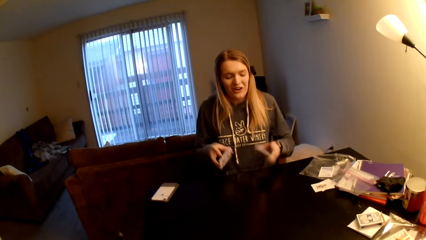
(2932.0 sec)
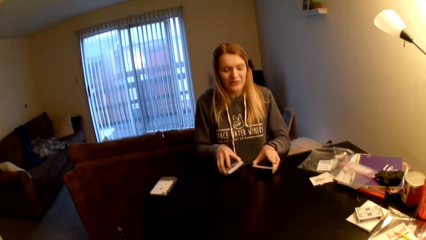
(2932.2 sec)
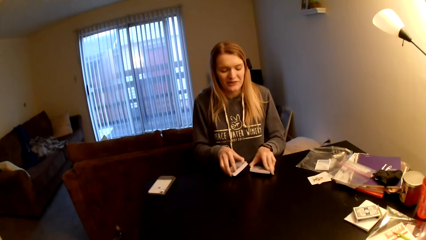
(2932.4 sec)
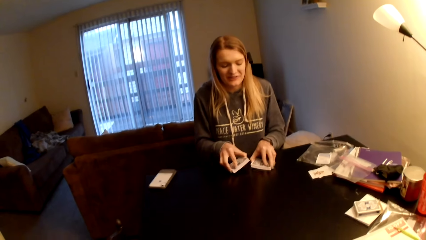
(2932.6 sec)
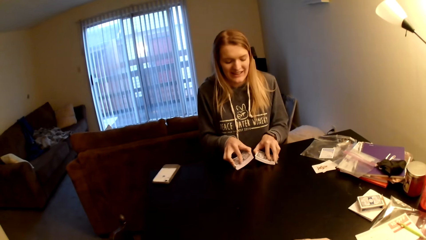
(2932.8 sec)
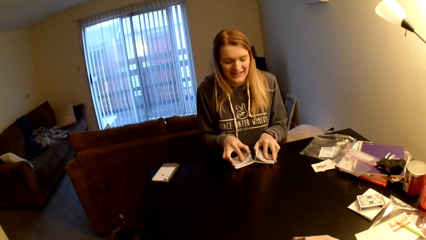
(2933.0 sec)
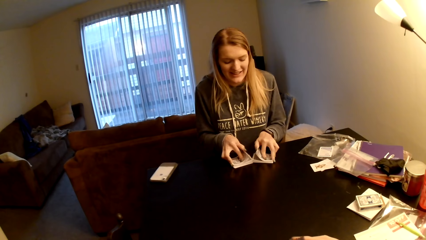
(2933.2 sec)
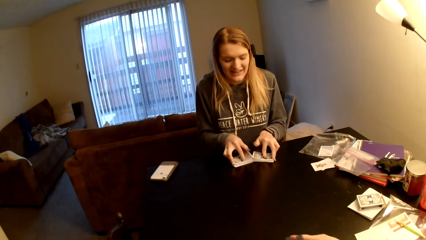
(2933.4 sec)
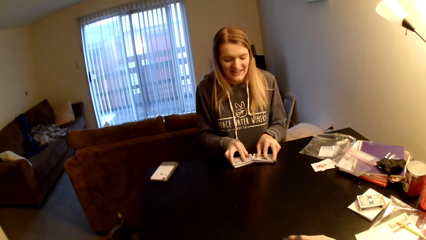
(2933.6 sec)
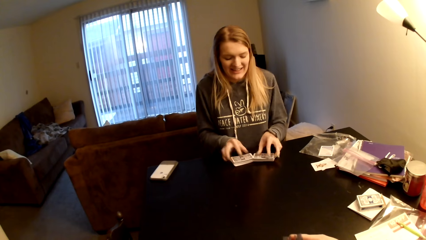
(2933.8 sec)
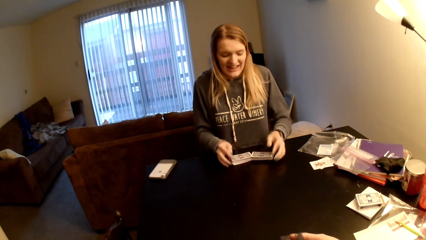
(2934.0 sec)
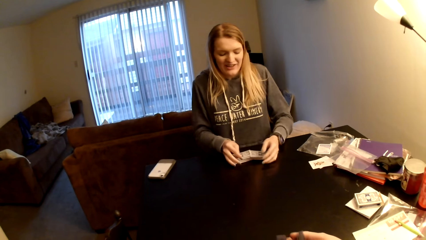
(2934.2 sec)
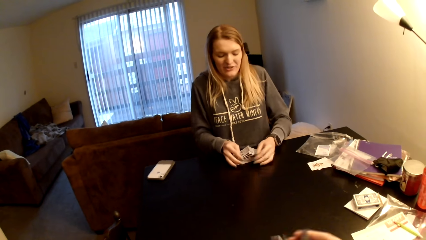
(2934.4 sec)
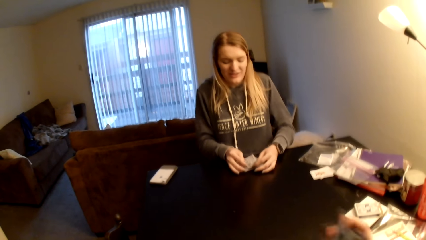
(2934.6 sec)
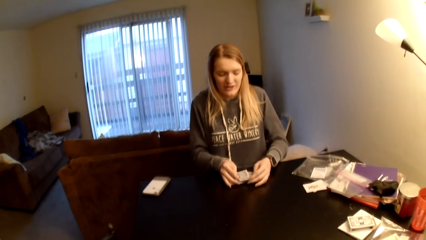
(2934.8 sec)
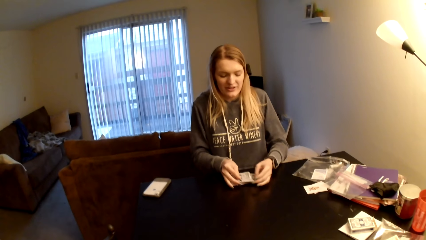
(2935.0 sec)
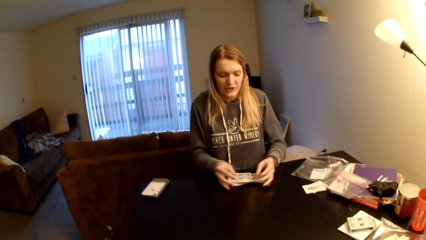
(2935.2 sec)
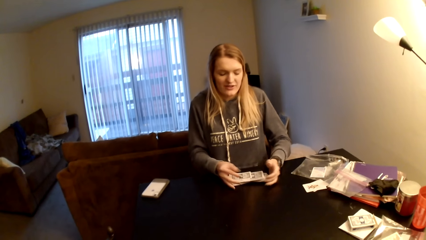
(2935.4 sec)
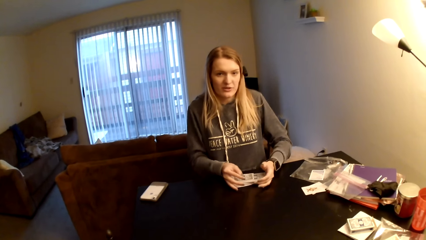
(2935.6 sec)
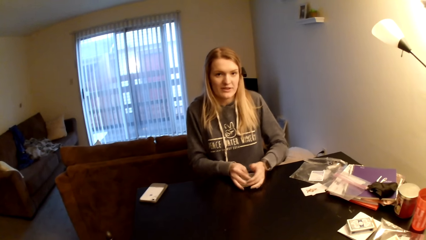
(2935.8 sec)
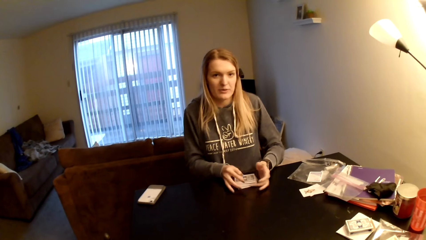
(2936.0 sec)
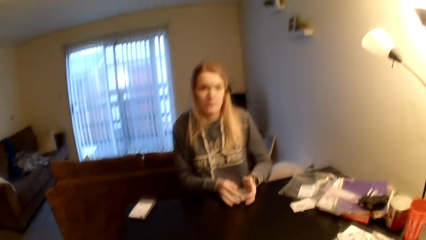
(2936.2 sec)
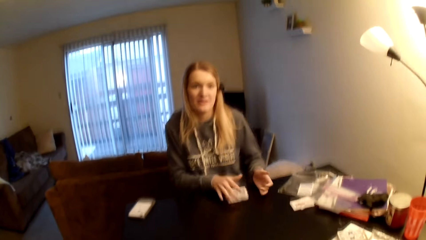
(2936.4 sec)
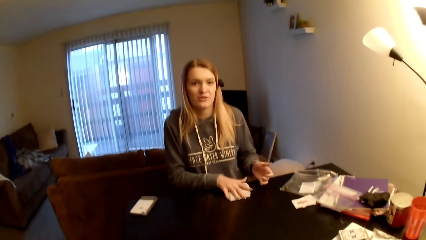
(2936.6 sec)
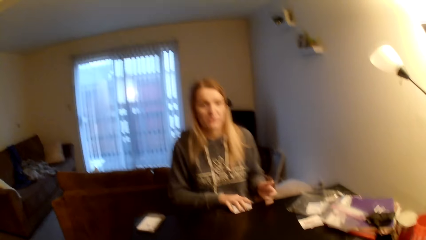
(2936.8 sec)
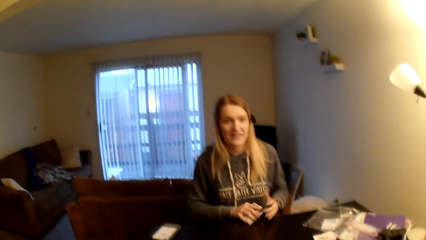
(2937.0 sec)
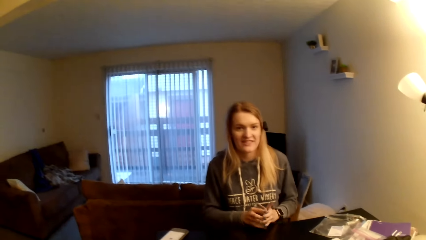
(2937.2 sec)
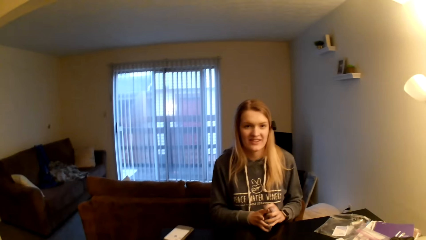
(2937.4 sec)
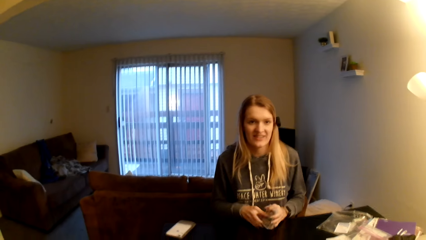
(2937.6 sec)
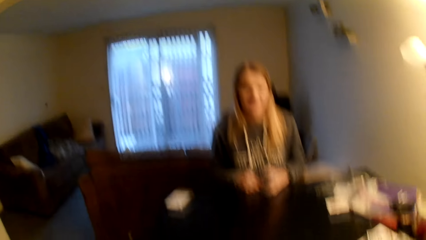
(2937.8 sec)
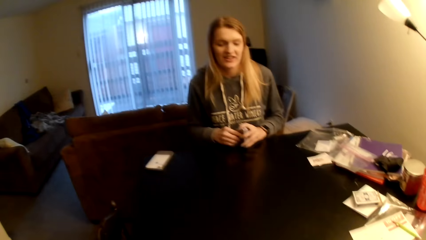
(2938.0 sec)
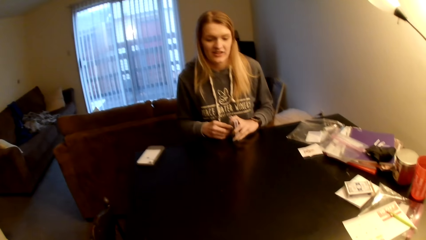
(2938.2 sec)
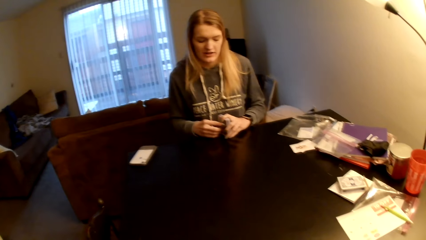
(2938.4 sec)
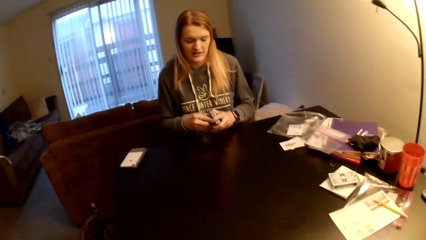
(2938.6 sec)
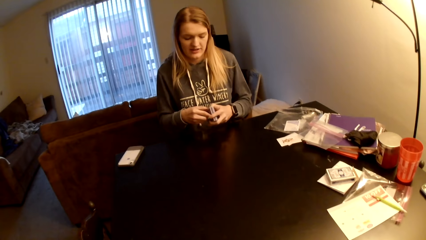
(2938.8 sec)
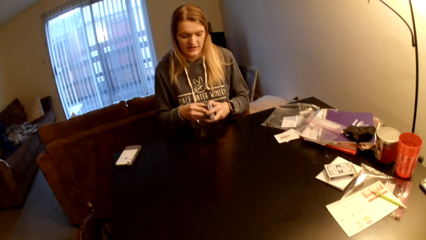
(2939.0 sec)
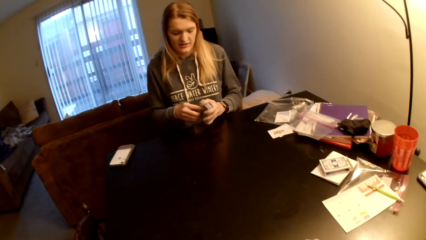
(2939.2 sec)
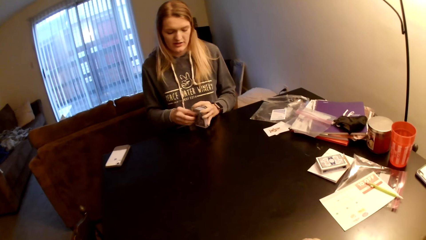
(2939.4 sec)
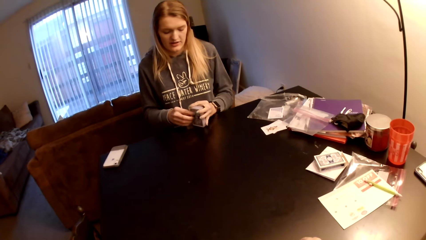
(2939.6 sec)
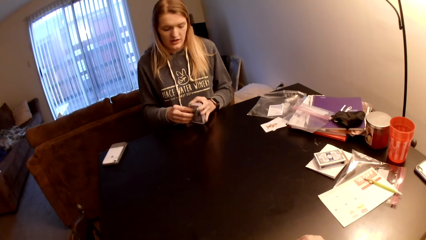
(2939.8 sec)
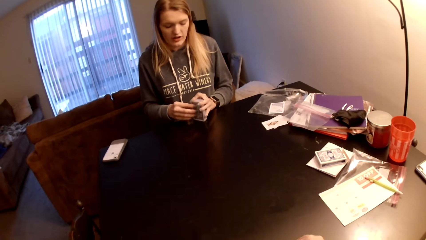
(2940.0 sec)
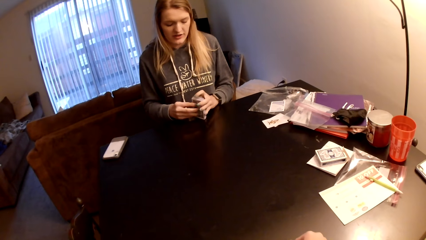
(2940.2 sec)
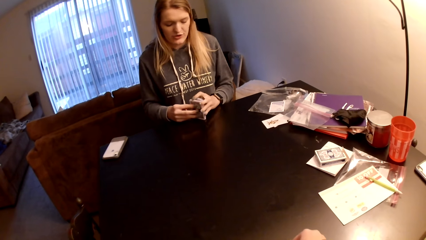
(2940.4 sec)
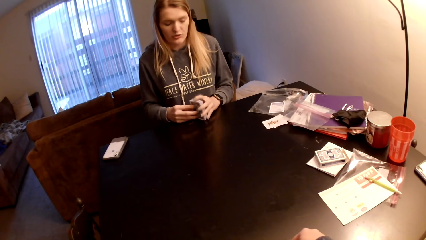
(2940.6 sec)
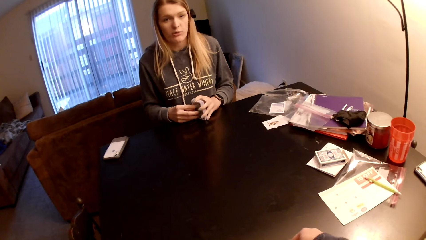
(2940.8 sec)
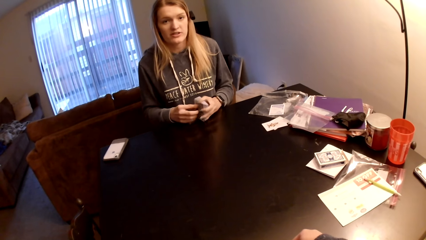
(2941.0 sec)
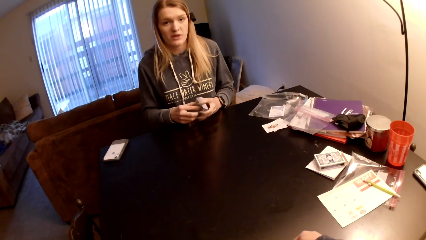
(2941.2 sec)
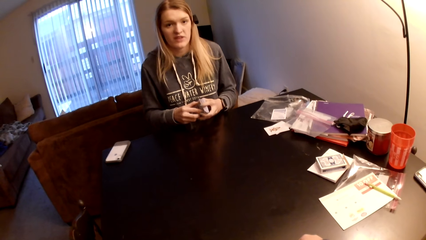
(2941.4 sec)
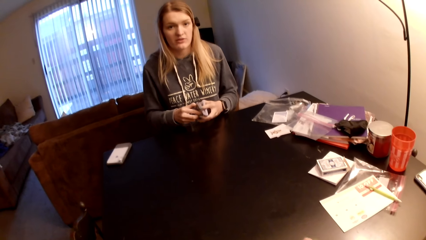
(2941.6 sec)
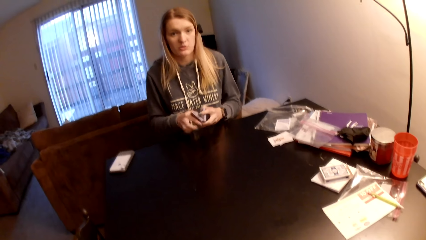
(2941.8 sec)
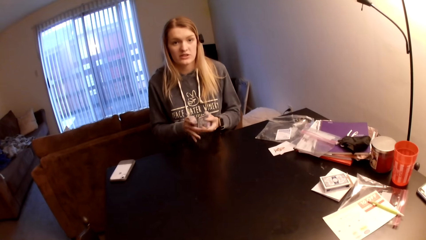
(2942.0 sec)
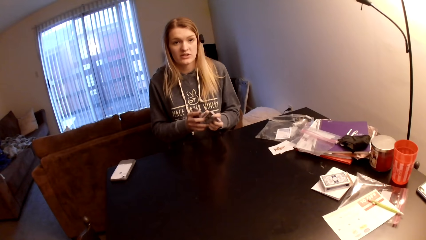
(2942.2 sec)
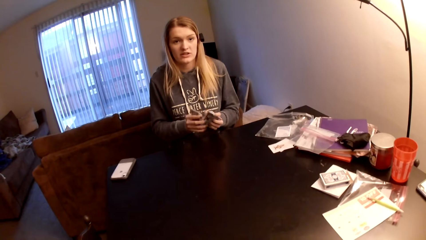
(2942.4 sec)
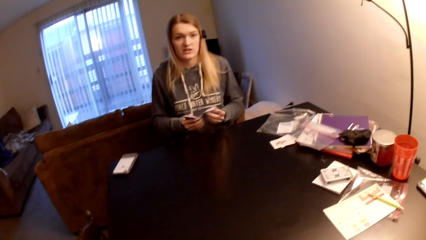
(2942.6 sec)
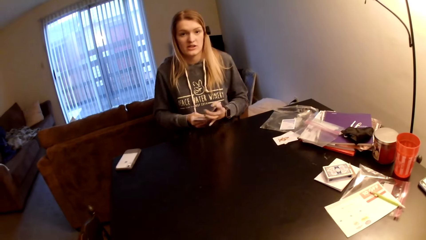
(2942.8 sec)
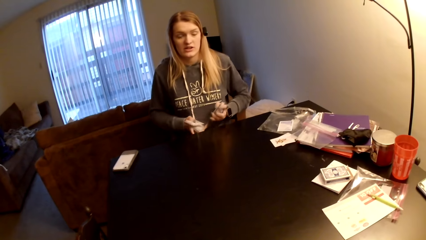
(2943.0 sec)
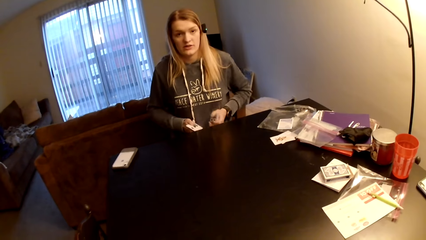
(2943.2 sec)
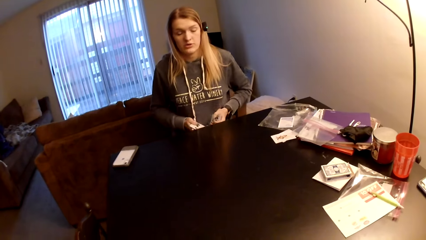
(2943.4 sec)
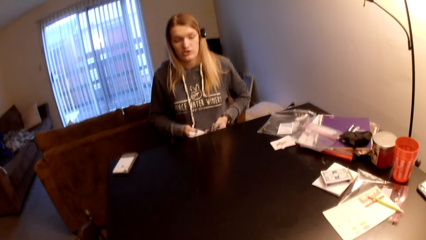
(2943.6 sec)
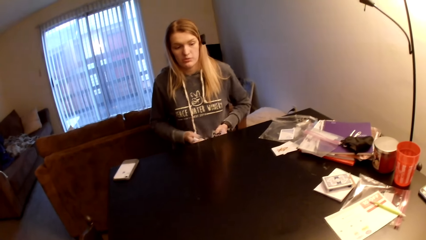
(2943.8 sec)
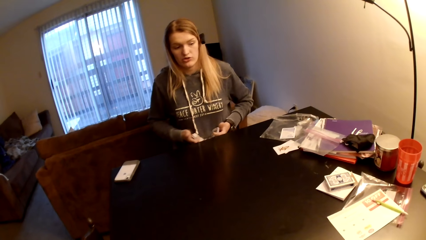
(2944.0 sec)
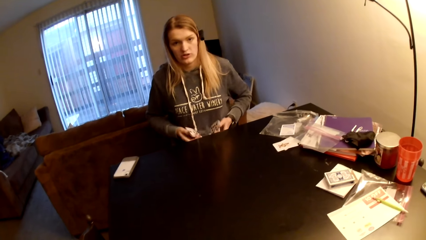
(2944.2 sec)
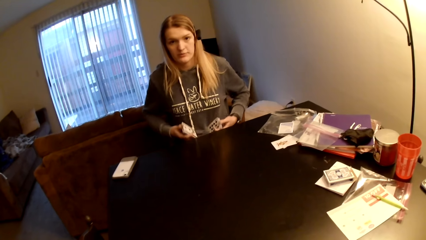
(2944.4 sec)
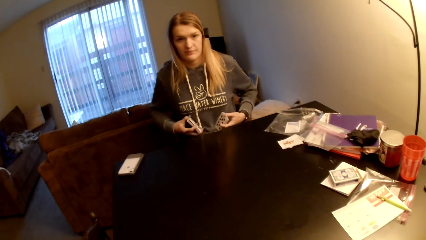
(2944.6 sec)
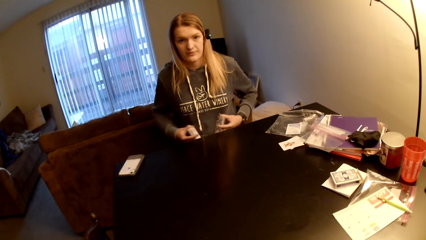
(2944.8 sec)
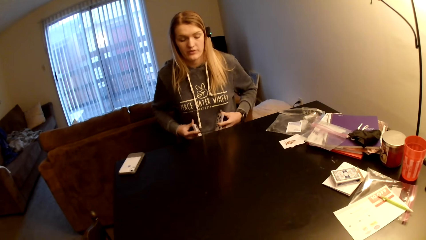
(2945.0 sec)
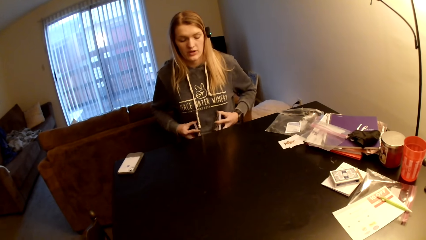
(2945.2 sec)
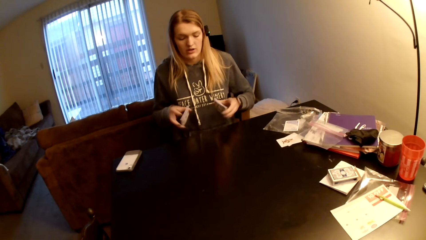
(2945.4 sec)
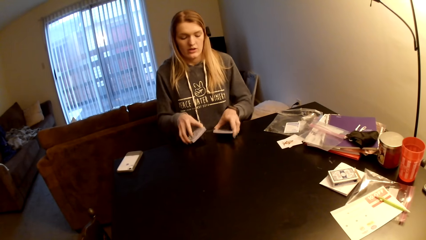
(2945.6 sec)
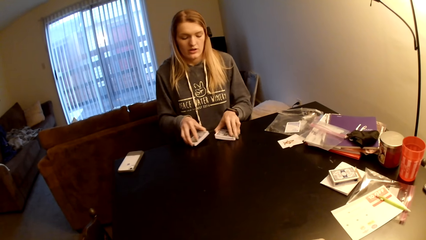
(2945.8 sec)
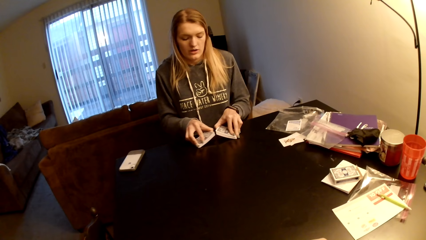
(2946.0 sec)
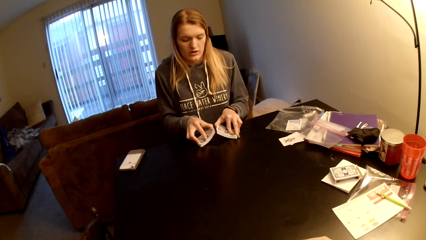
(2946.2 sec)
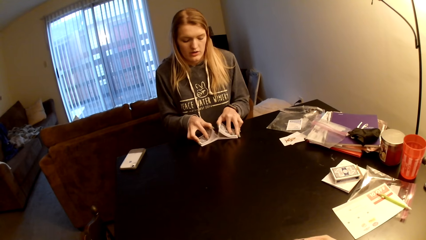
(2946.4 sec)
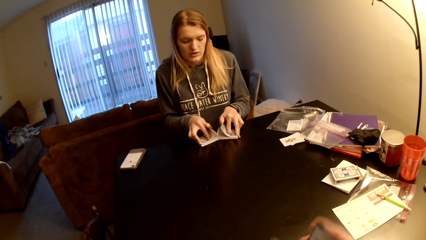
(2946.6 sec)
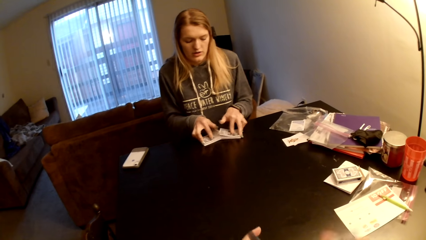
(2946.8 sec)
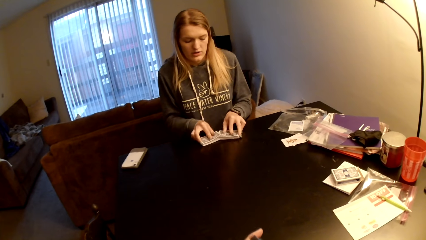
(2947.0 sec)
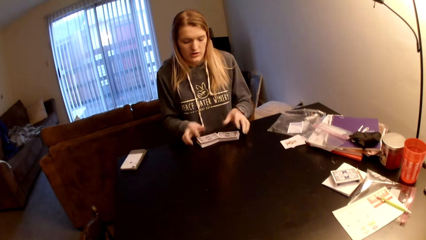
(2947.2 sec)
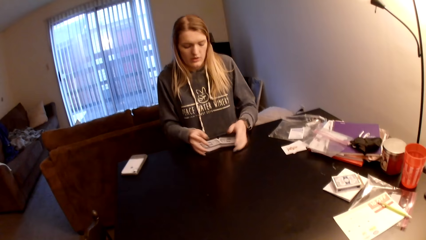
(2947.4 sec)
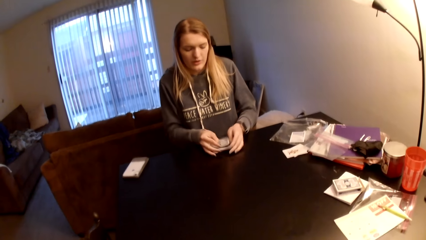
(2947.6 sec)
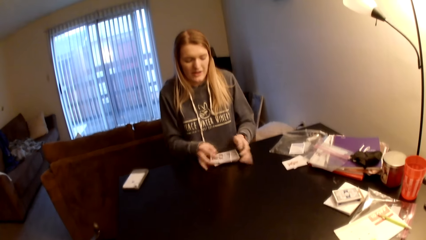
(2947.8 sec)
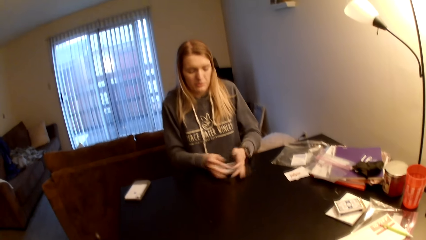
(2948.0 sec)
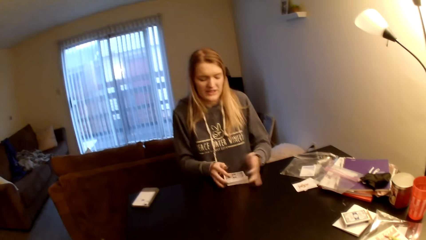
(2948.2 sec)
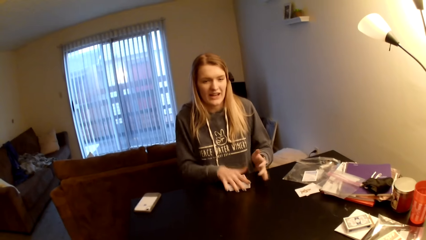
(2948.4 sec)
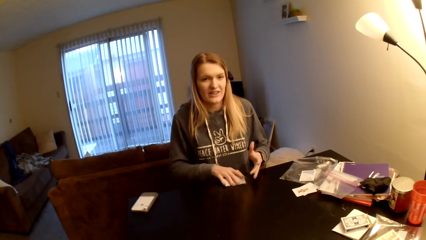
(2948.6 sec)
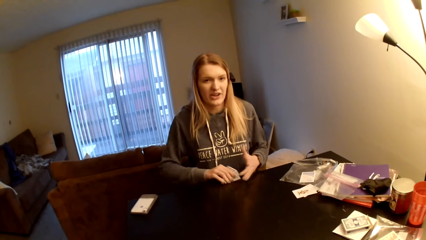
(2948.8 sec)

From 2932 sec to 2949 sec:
The woman shuffles the playing cards and joins the cards. The camera wearer moves the hands. The woman shuffles the playing cards, converses with the camera wearer, picks cards from the table, taps the cards on the table, shuffles the playing cards, converses with the camera wearer, divides the cards, places the cards on the table and shuffles the playing cards. The camera wearer shuffles the playing cards. The woman joins the cards and shuffles the playing cards.
